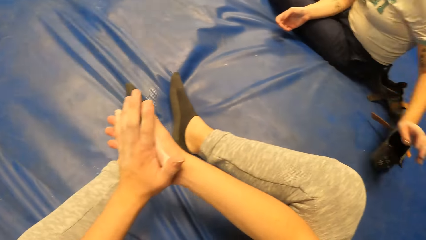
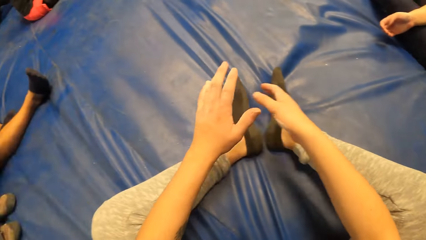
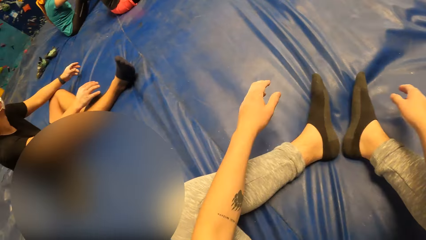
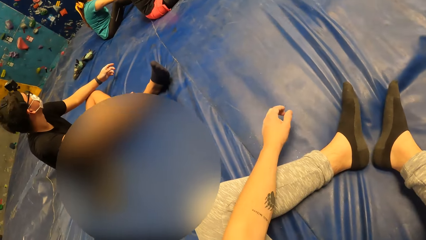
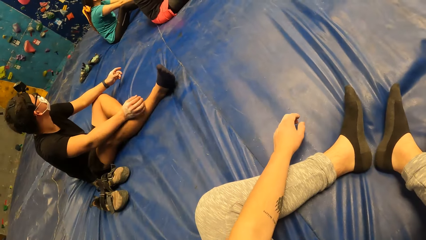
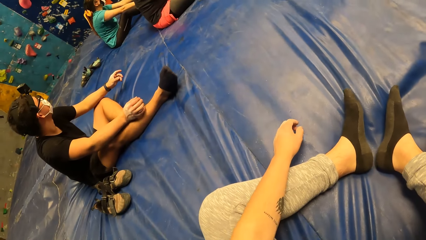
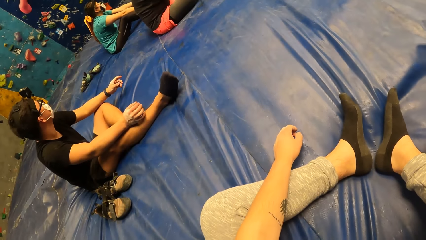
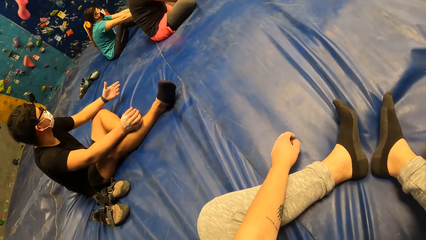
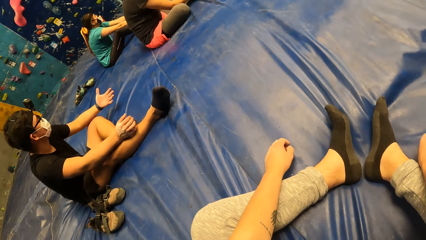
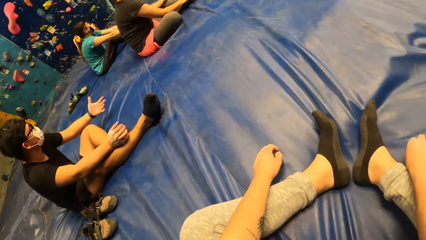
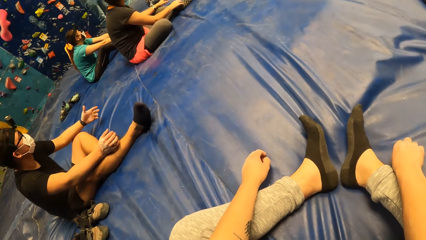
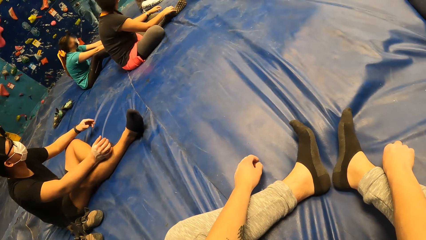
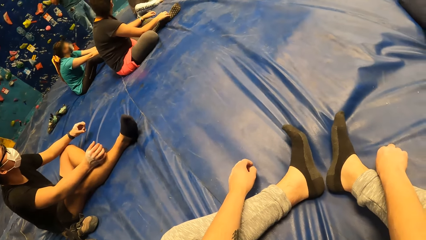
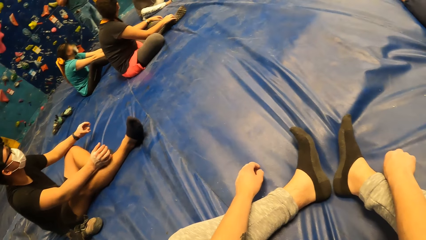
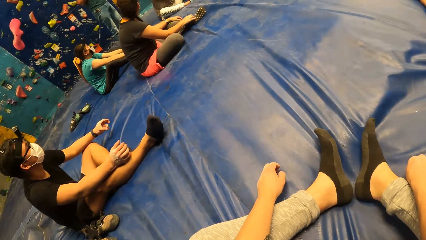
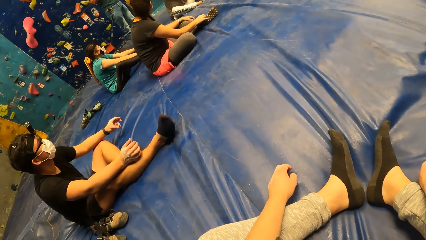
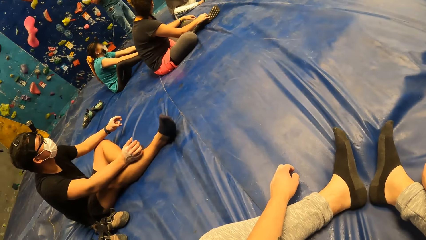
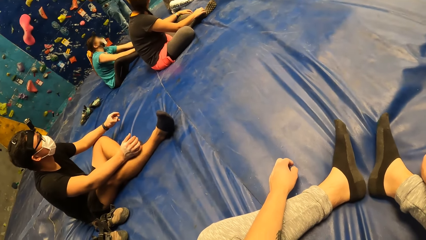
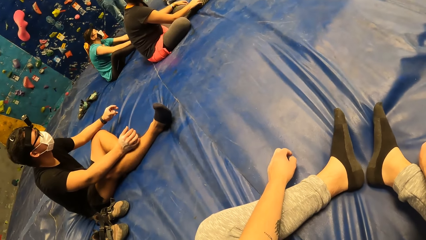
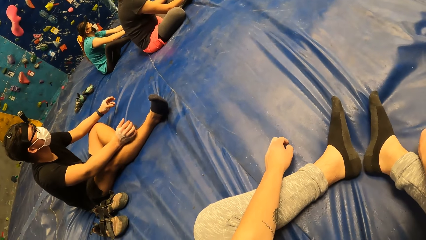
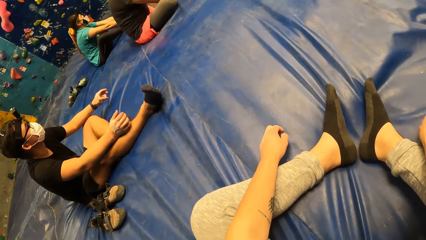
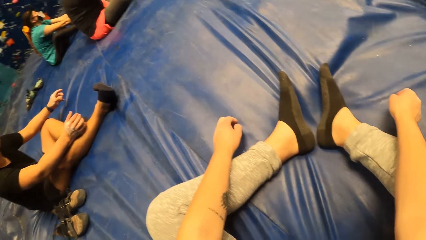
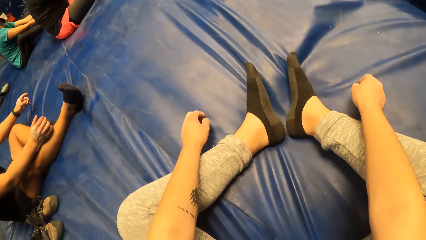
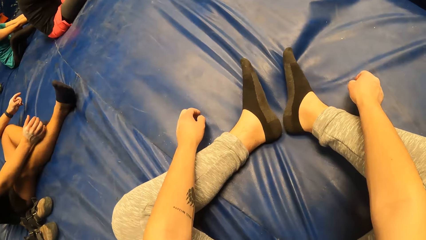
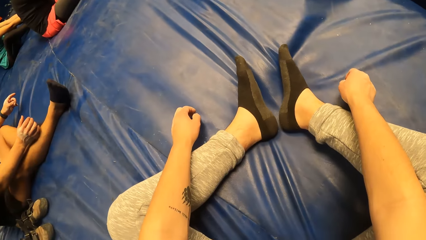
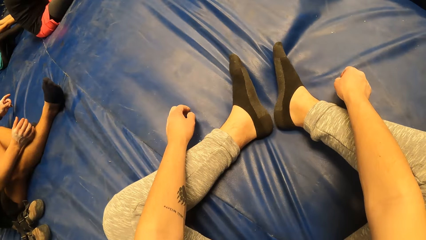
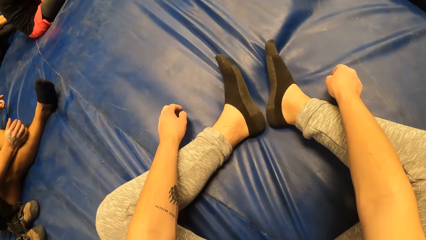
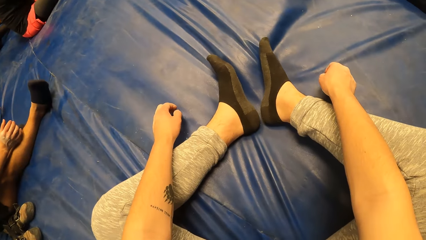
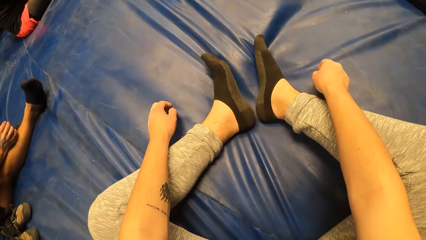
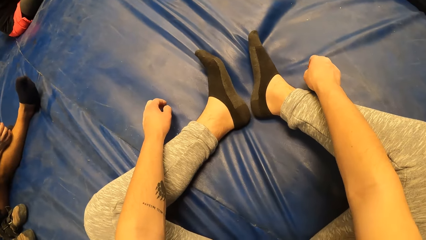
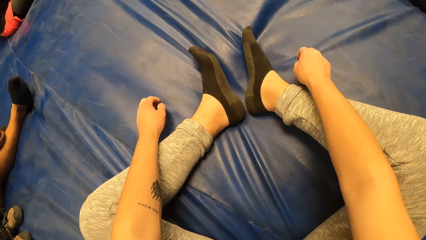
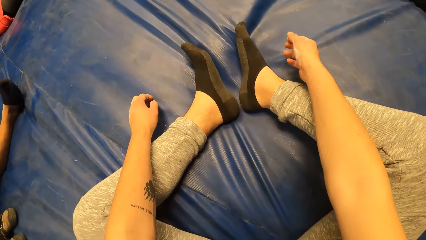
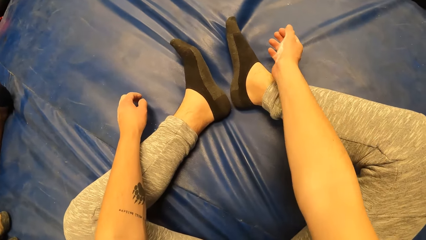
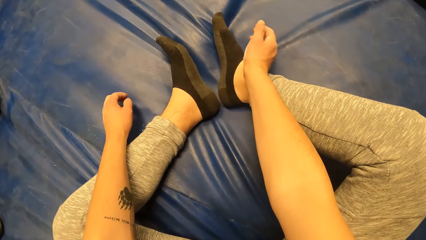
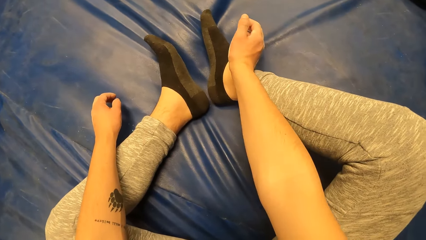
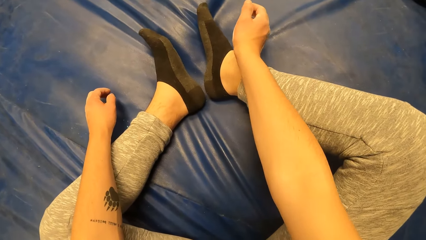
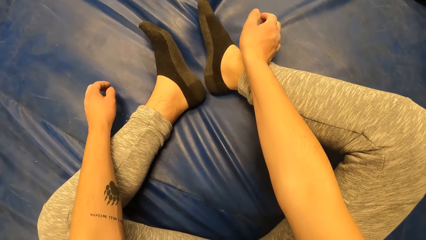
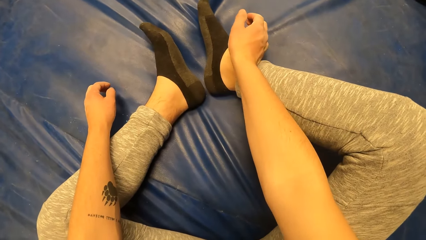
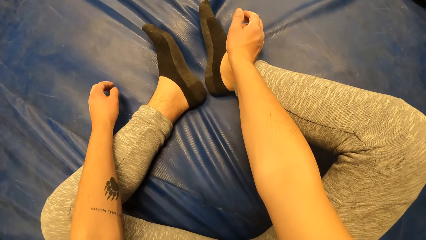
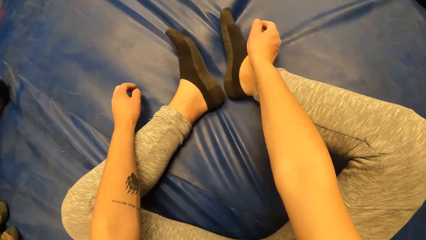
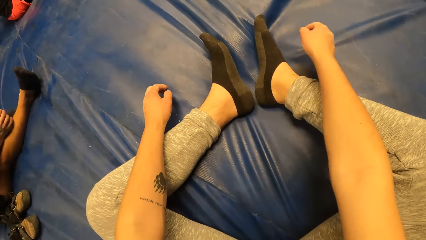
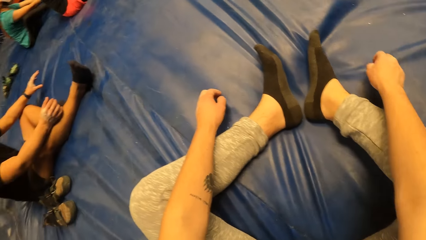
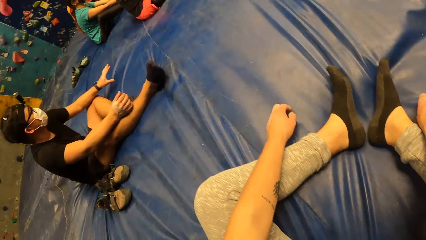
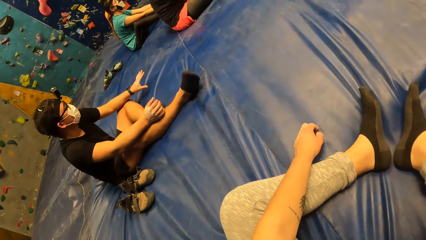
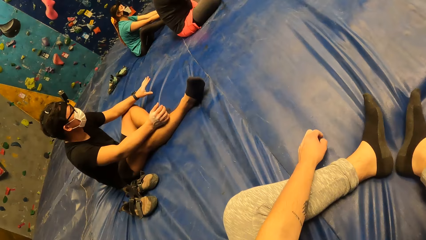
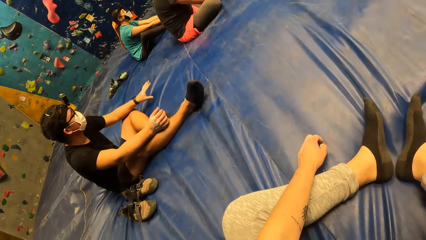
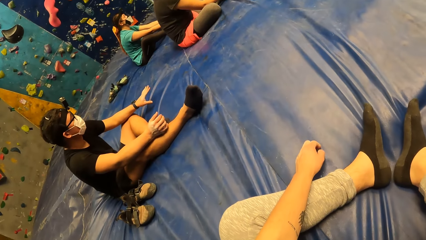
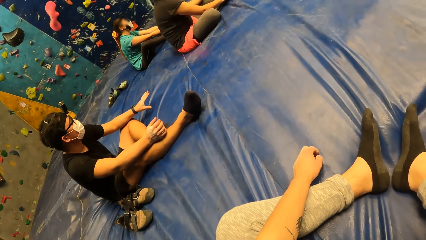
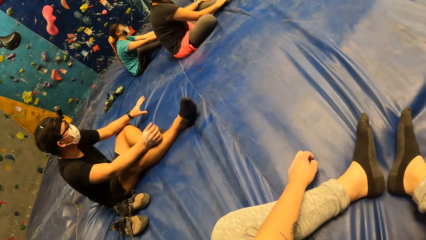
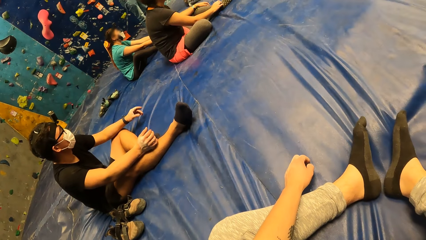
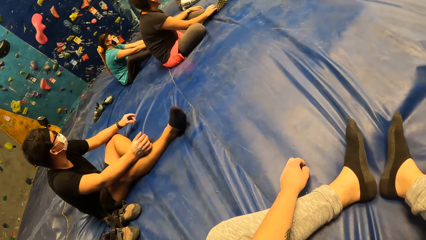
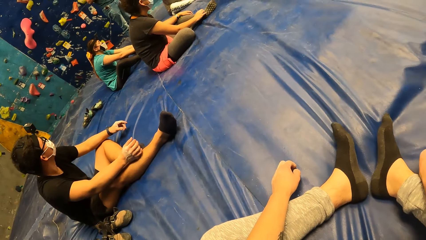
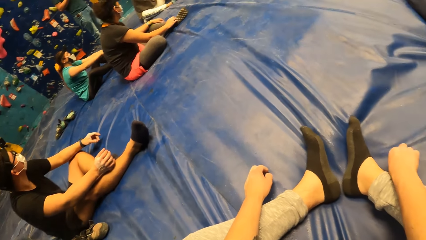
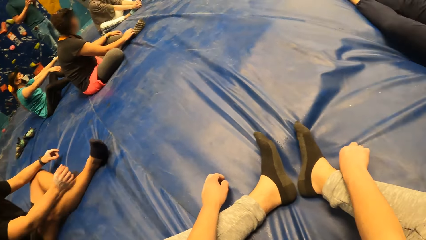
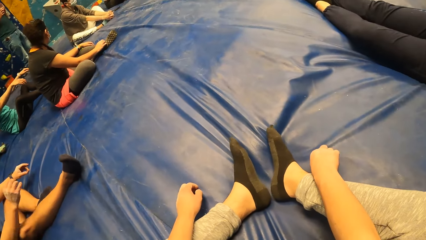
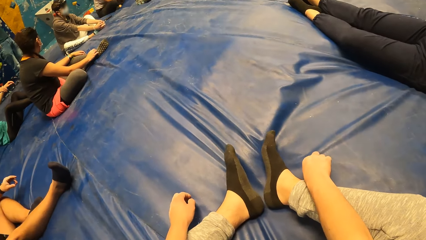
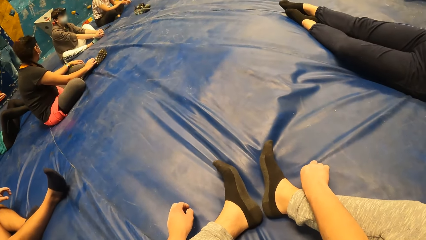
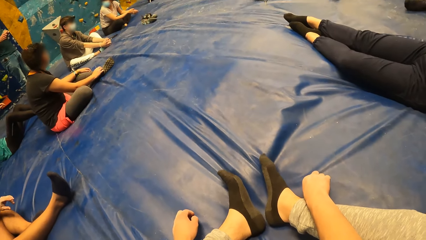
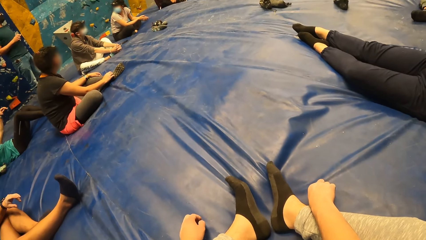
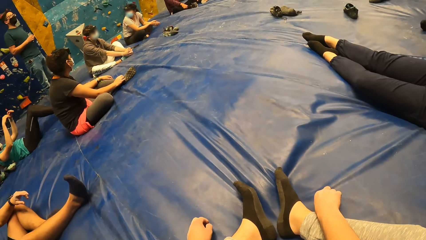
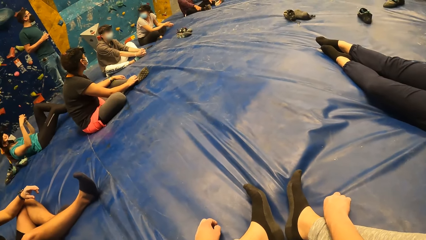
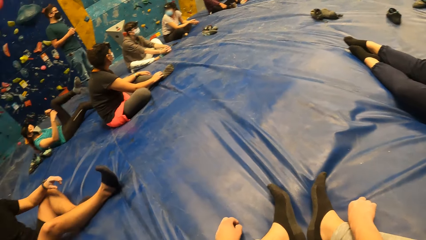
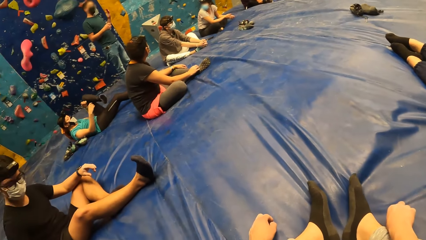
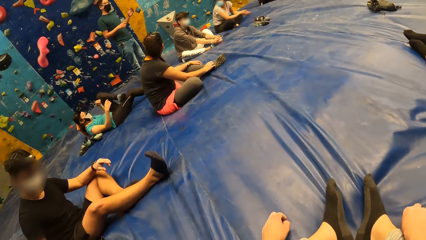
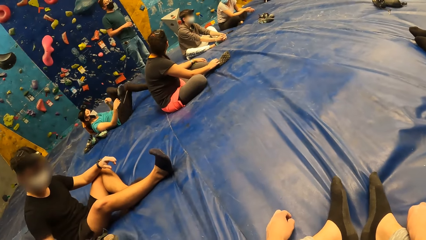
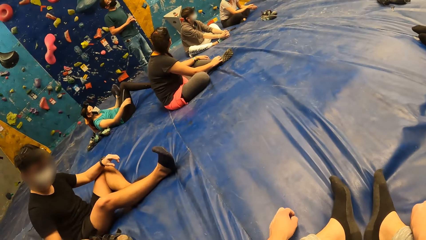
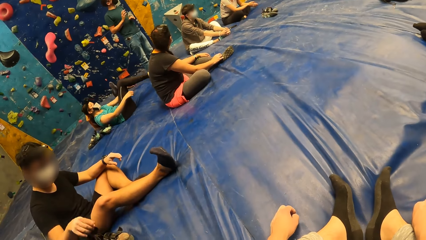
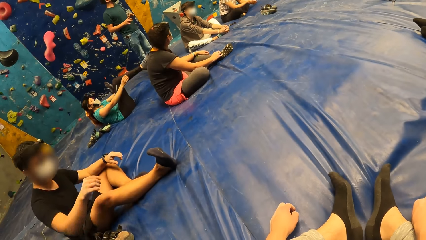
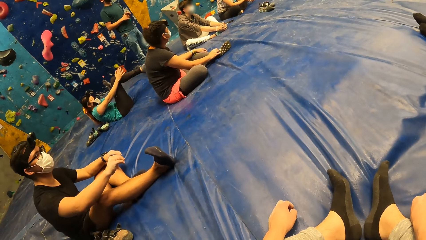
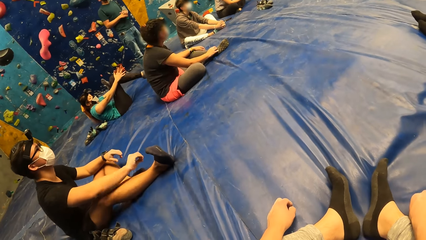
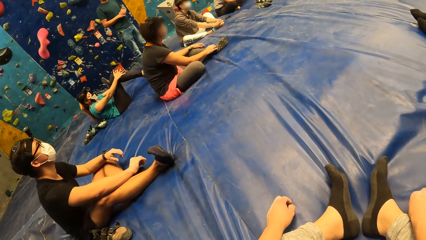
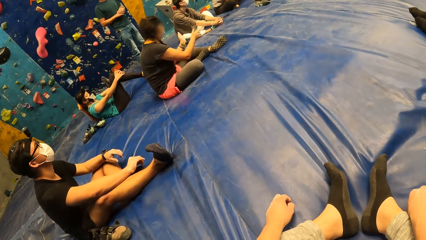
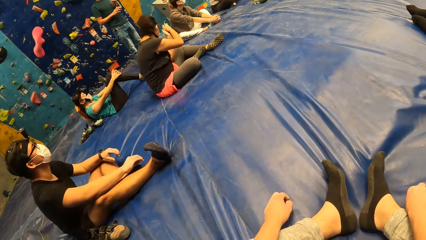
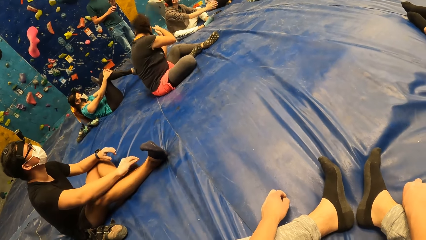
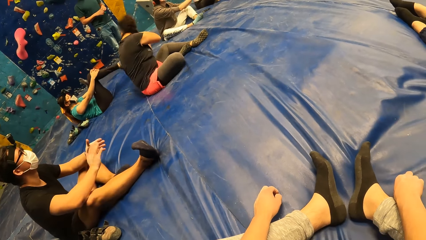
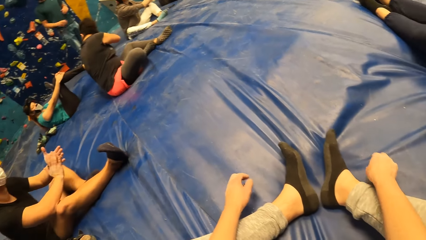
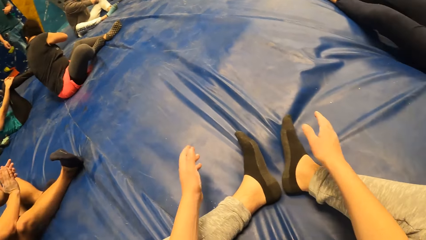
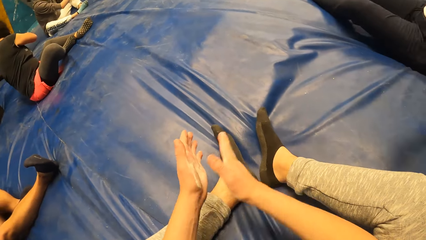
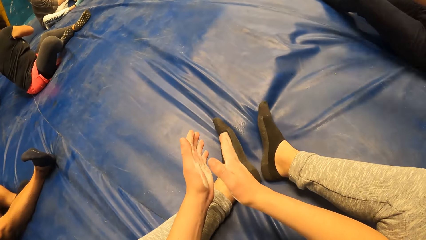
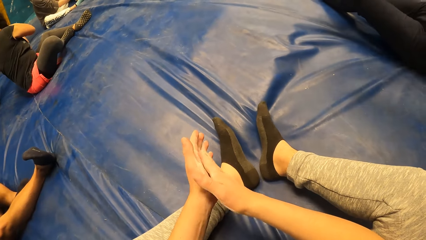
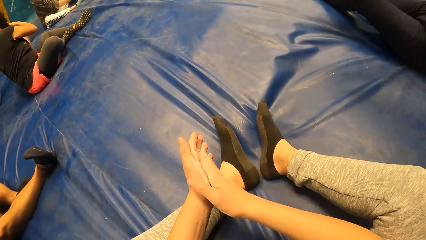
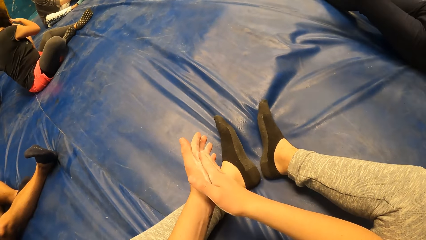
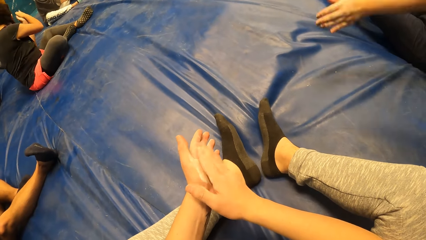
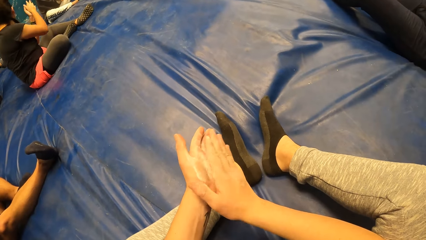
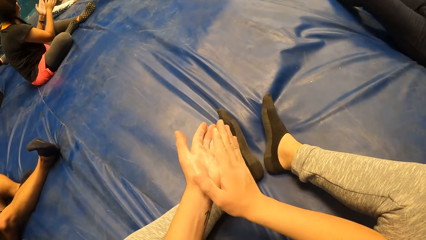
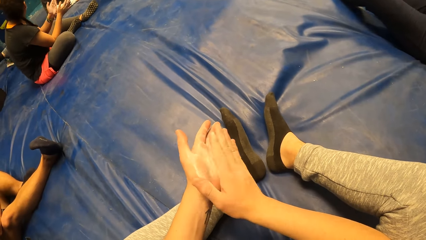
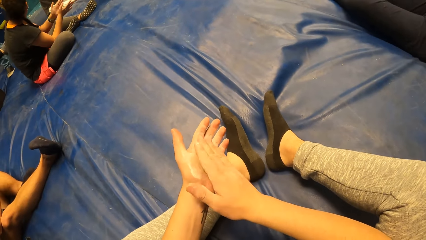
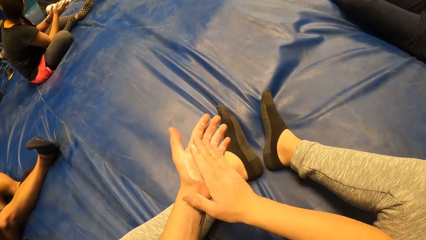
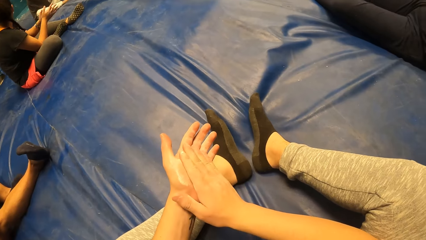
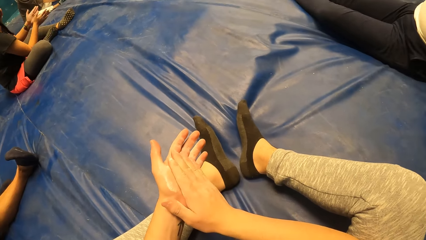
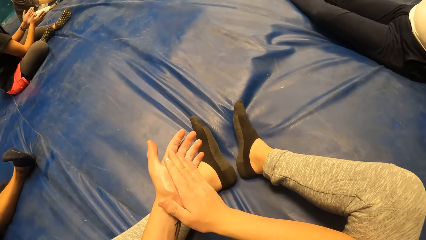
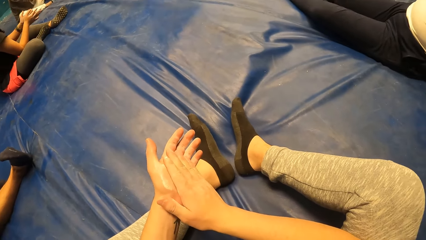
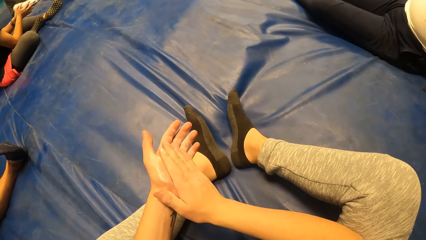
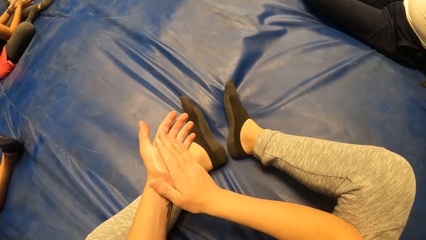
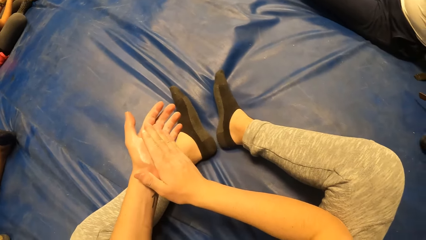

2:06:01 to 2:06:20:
The camera wearer looks around the room. He stretches his hands. A man looks at his hand. The camera wearer looks around the room. He adjusts his hands and looks around the room. A woman adjusts herself. The man adjusts himself. The camera wearer looks around the room. The woman adjusts herself. The man adjusts his hand. Another man claps. Another woman claps. The camera wearer claps his hands. Another woman claps.
